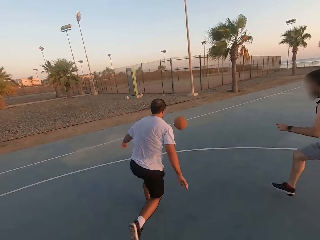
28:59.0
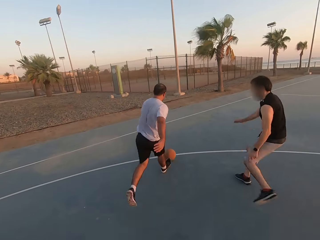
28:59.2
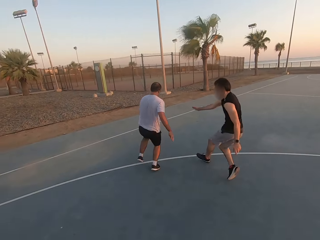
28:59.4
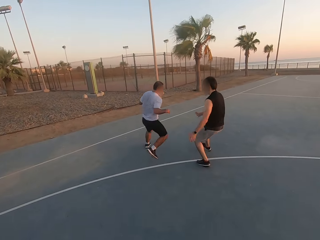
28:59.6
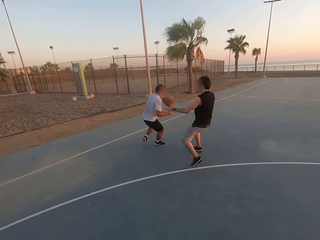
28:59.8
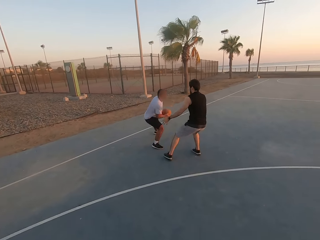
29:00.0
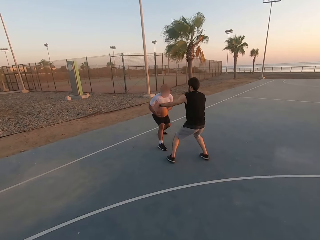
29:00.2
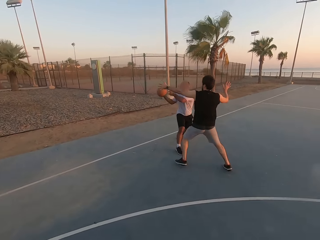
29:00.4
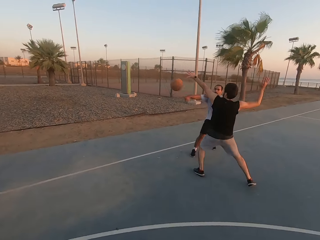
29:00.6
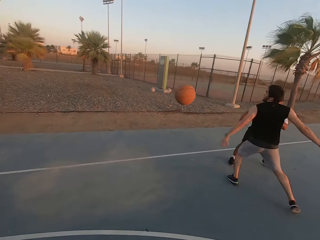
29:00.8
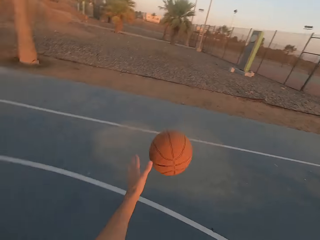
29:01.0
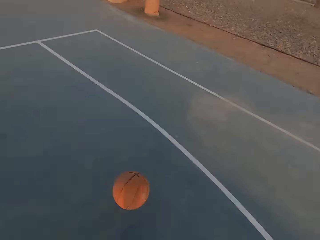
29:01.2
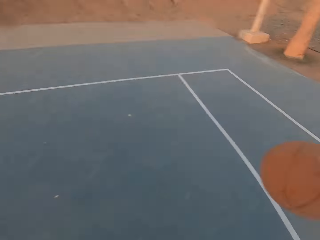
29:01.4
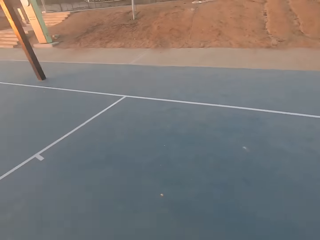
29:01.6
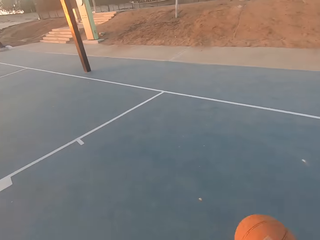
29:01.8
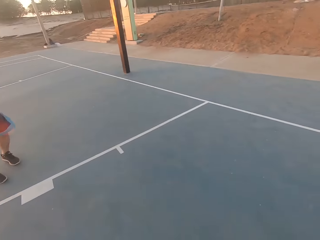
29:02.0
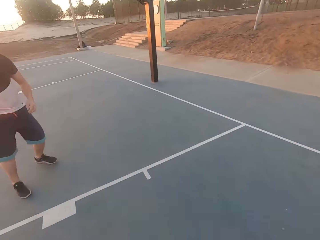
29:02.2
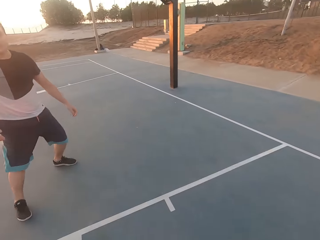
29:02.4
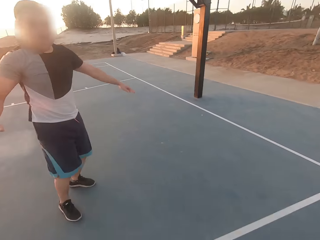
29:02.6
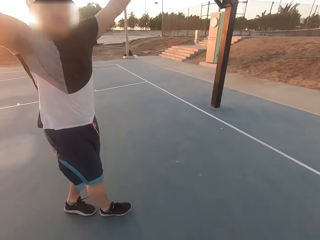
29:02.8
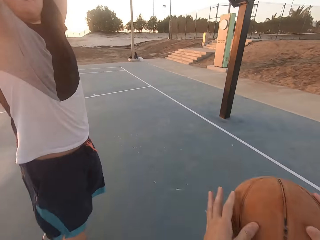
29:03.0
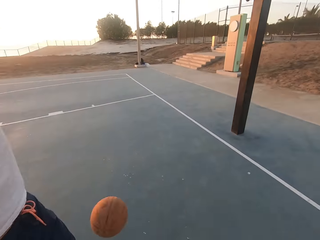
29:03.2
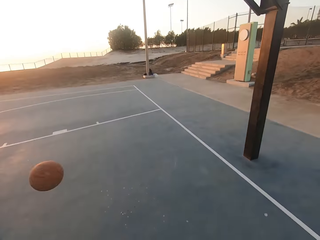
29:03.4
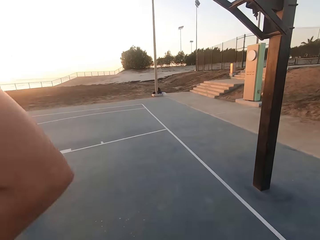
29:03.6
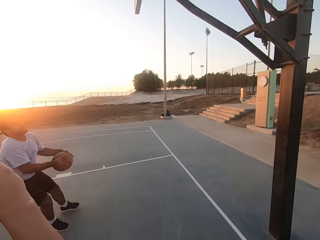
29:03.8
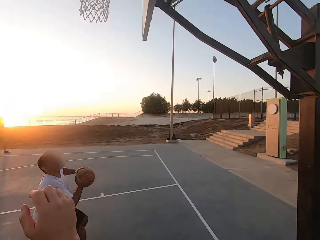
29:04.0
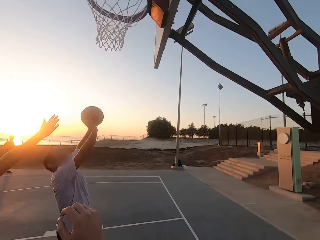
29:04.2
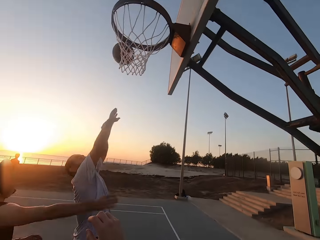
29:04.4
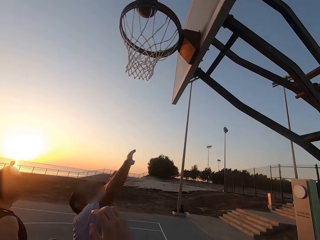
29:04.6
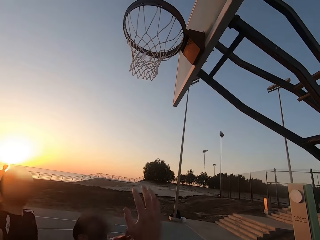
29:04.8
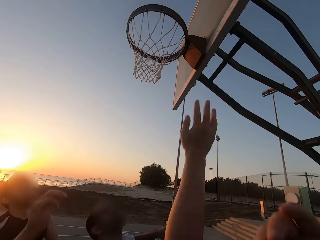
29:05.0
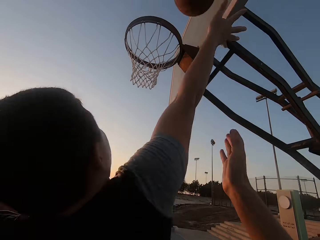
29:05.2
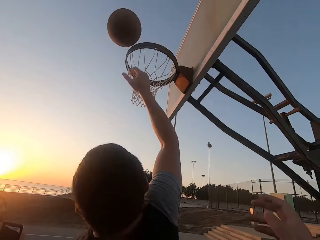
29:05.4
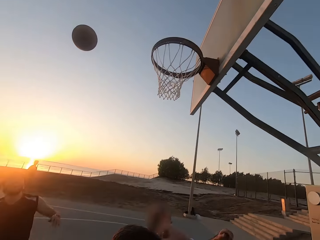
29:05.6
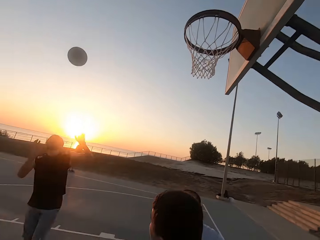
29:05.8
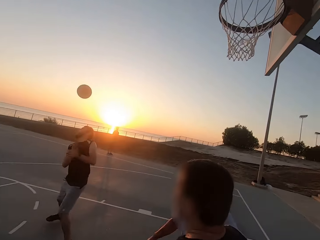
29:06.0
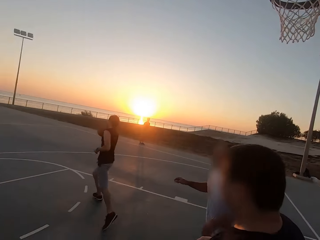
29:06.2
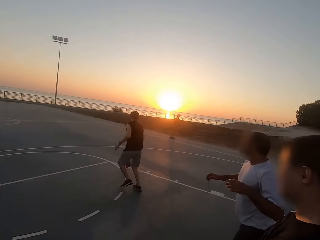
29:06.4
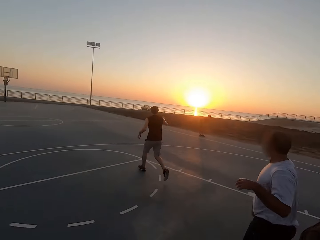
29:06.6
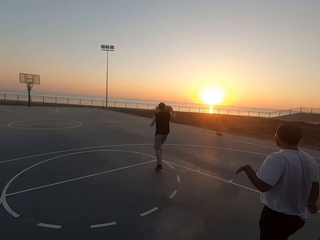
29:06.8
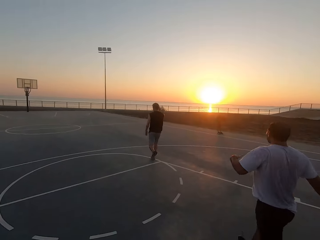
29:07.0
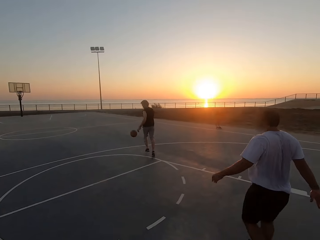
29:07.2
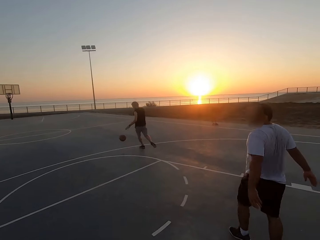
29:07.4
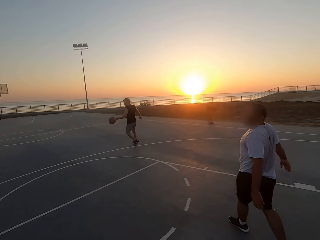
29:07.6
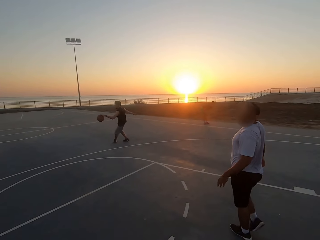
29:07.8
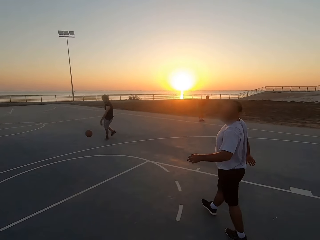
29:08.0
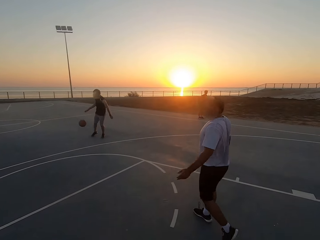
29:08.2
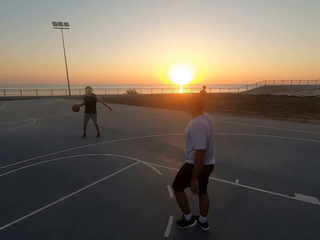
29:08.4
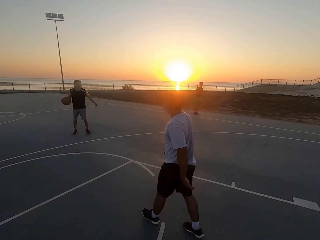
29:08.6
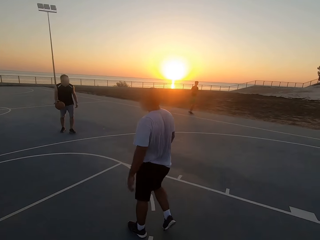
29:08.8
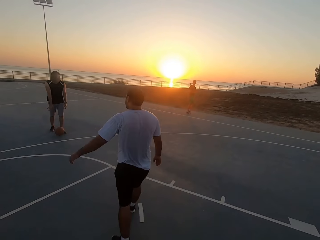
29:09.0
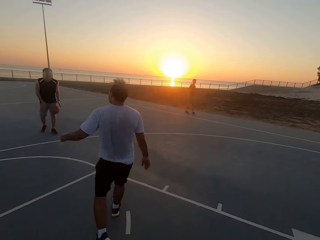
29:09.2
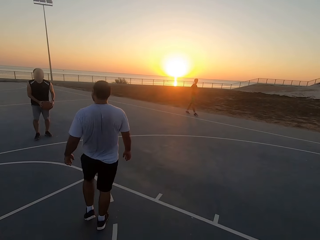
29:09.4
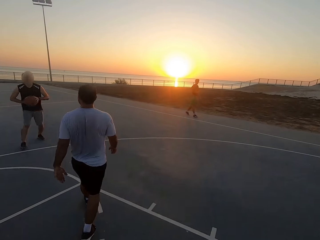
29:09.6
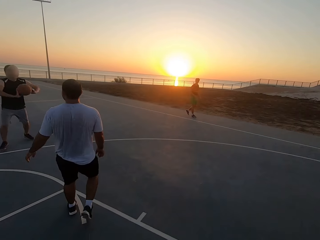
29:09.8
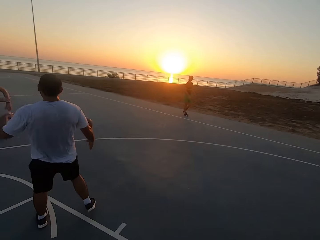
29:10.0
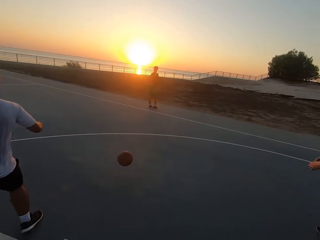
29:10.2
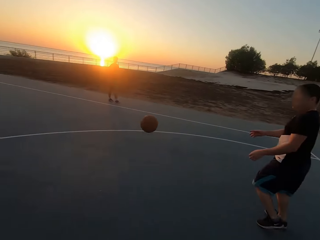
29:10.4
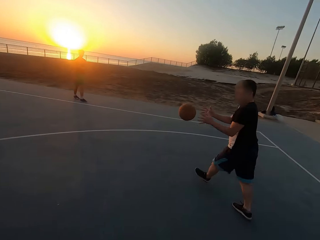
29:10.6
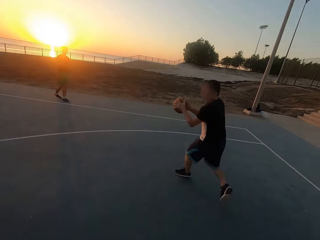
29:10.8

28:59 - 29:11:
A man runs. Another man runs. The second man shields. The first man picks up the ball and holds the ball. The first man throws the ball to the camera wearer. The camera wearer picks up the ball and dribbles the ball. A third man shields. The camera wearer throws the ball to the first man. The first man picks up the ball, holds the ball, jumps, and throws the ball in the hoop. The third man taps the ball. The second man dribbles the ball and picks up the ball. He dribbles the ball again. The first man walks. The second man throws the ball to the third man.

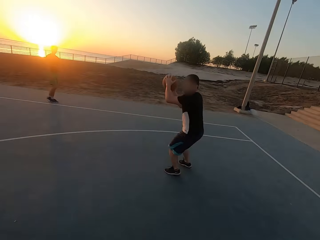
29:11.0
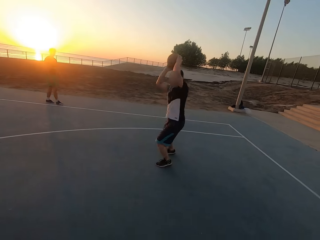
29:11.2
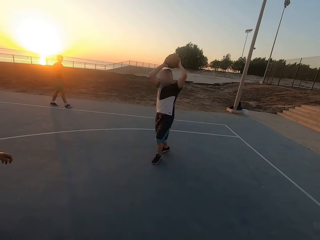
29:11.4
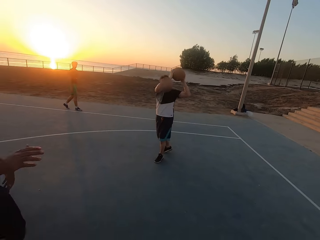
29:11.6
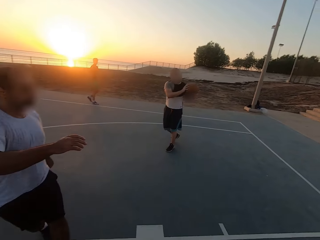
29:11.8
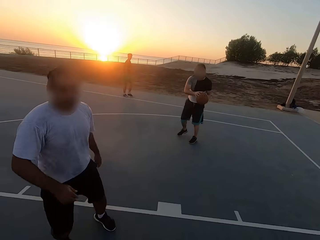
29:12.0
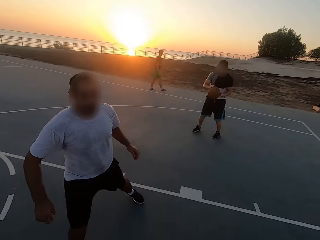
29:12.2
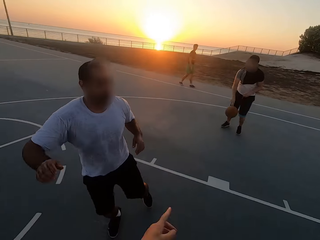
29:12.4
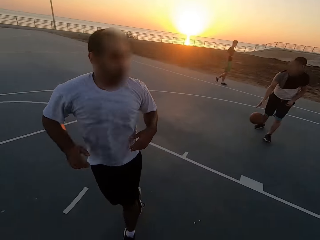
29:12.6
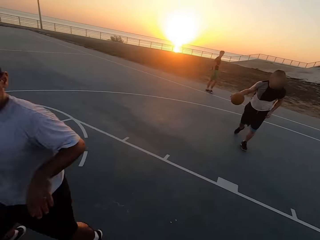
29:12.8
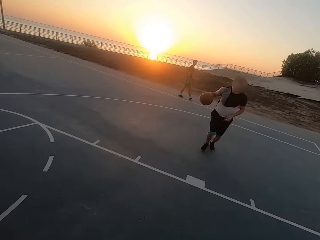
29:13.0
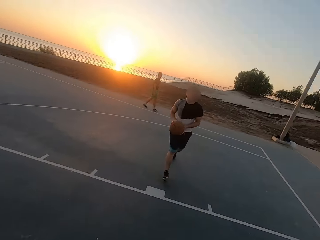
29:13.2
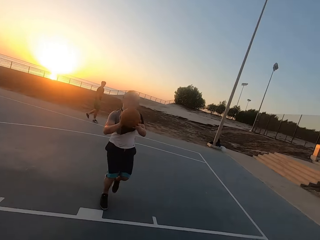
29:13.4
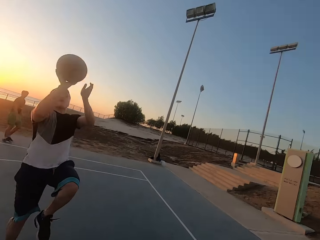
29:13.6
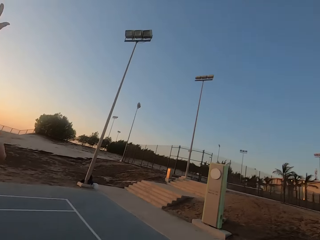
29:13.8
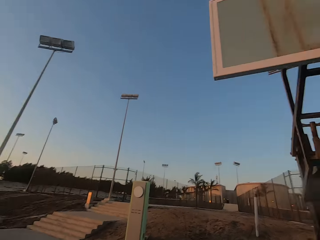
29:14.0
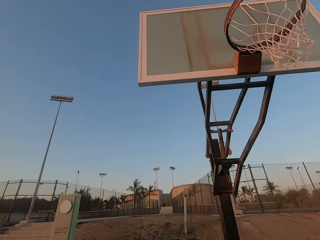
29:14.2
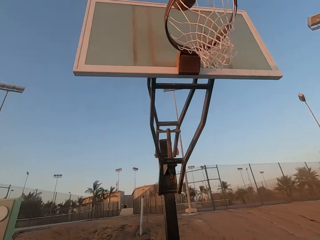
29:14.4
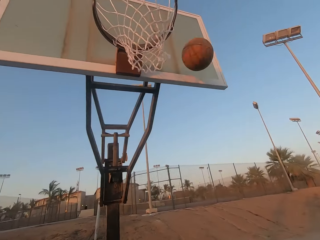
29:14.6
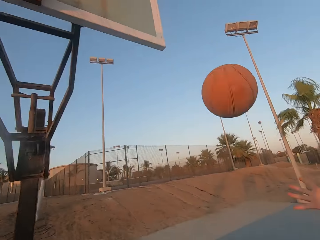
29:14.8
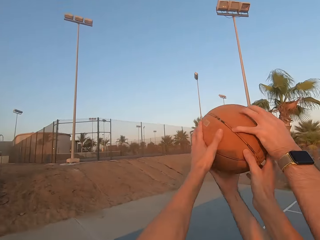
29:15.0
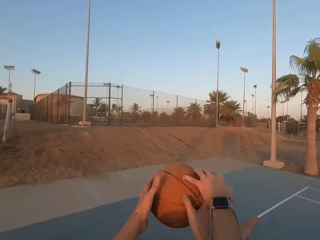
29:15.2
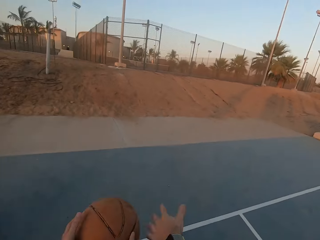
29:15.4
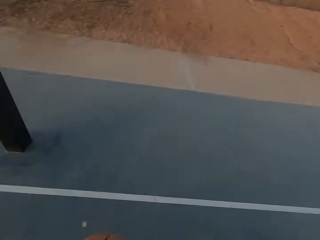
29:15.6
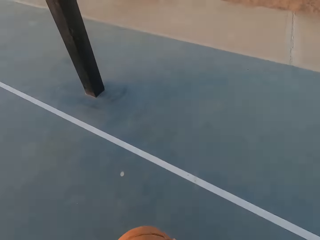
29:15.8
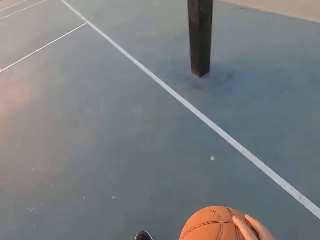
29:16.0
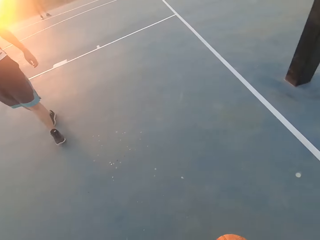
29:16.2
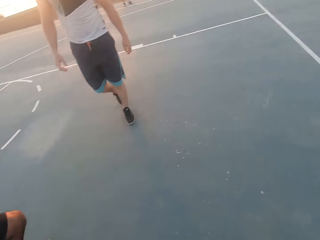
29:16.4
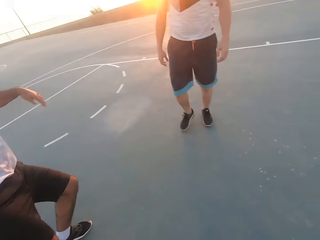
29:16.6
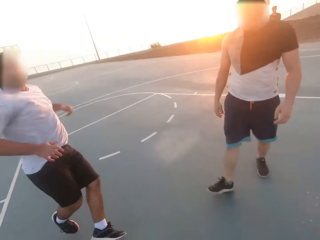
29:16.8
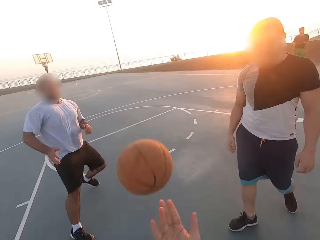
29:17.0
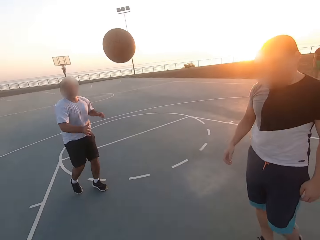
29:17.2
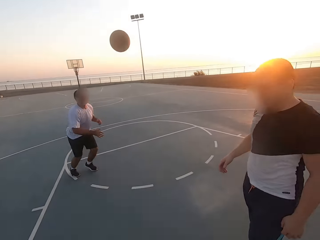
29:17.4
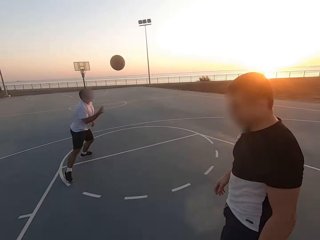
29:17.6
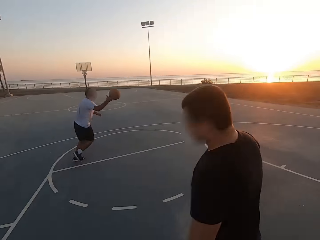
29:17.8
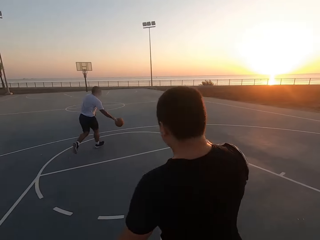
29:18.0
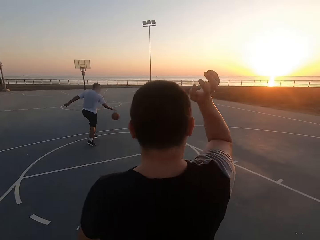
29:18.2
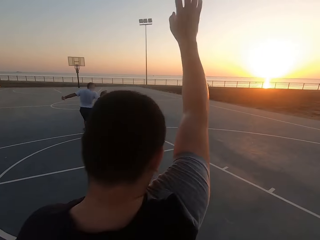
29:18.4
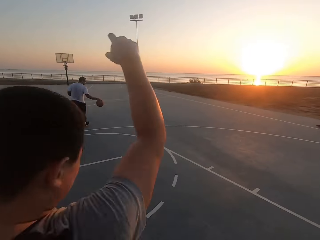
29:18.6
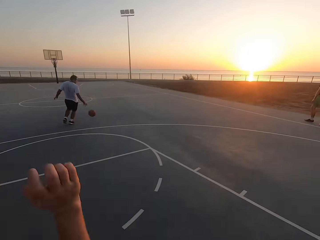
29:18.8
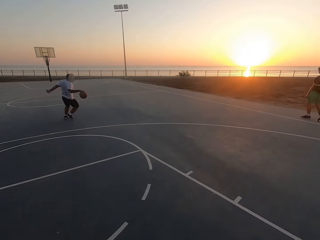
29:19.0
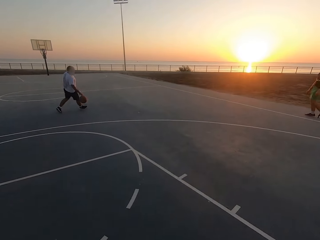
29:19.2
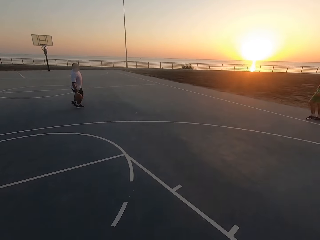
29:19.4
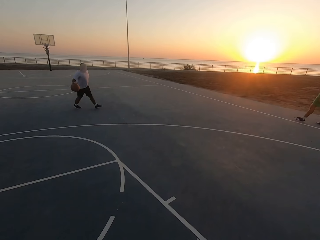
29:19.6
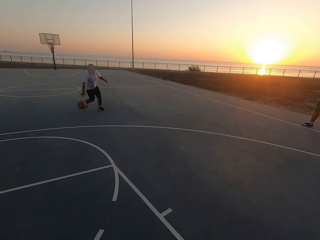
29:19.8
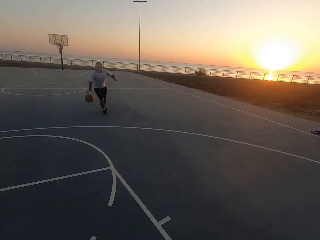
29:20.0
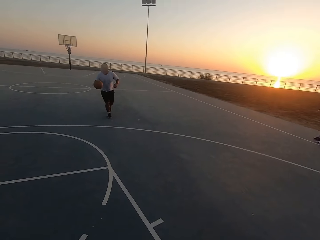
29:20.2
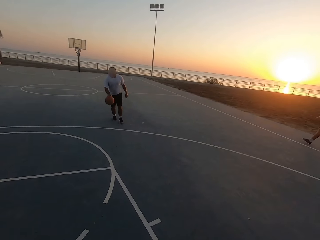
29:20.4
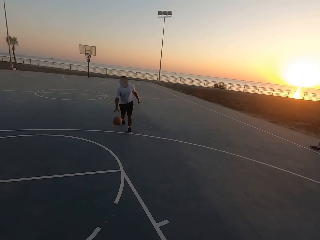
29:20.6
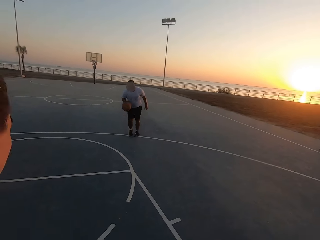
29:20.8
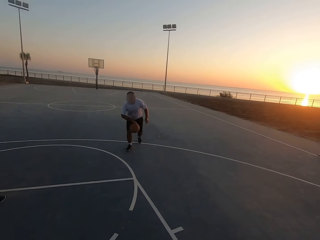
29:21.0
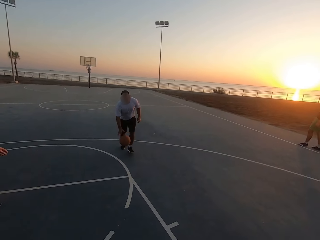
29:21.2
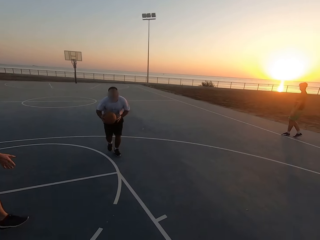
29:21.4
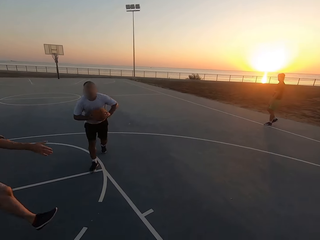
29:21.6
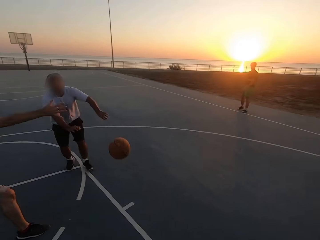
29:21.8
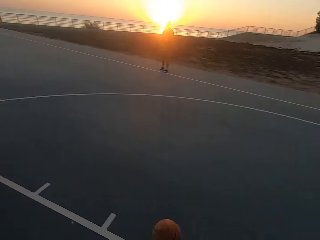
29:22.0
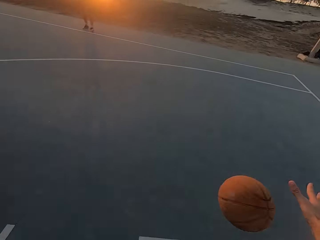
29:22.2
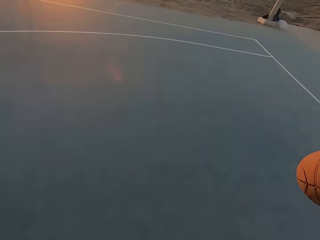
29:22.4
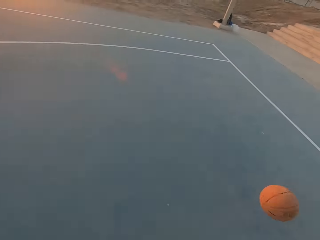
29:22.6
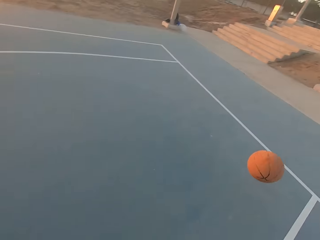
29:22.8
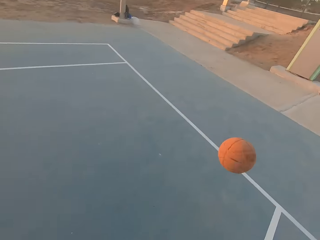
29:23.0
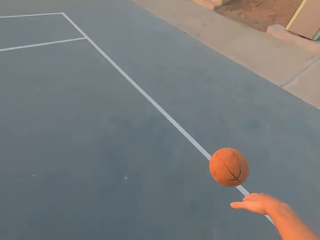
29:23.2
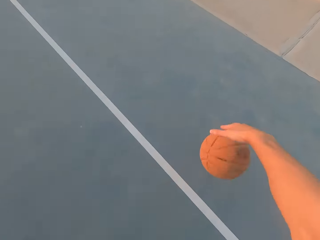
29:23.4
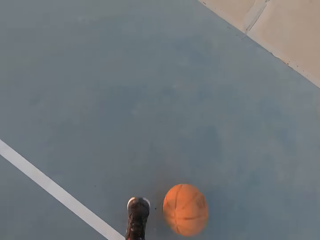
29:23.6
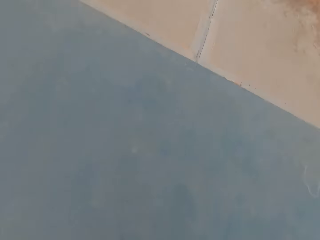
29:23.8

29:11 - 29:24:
A man holds the ball and picks up the ball. He dribbles the ball. He throws the ball in the hoop and jumps. The camera wearer picks up the ball and dribbles the ball. Another man runs. The camera wearer throws the ball to the second man. The second man dribbles the ball. The first man moves his hand up. A third man shields. The second man throws the ball to the camera wearer.
